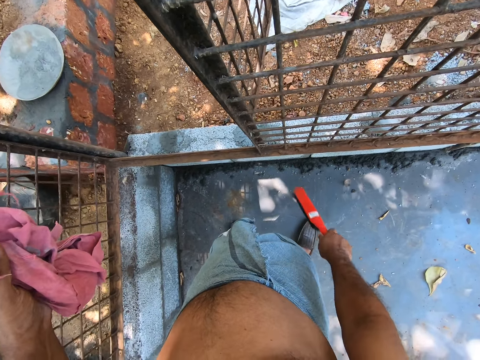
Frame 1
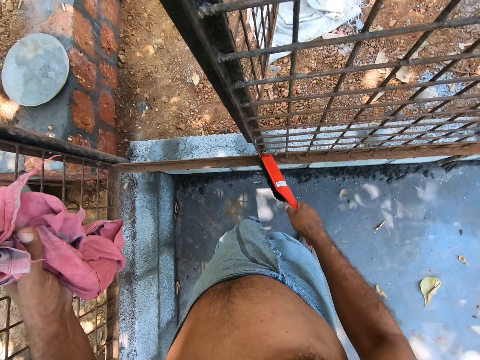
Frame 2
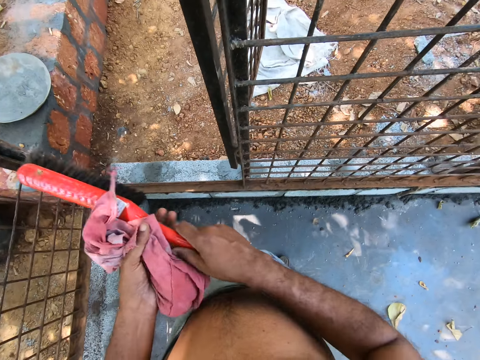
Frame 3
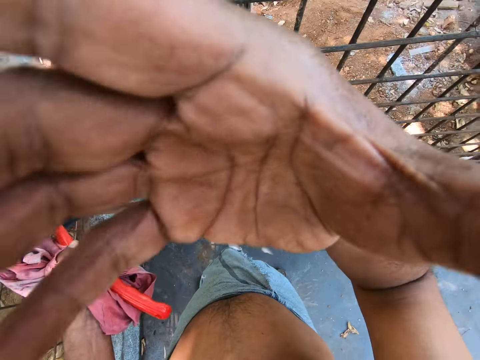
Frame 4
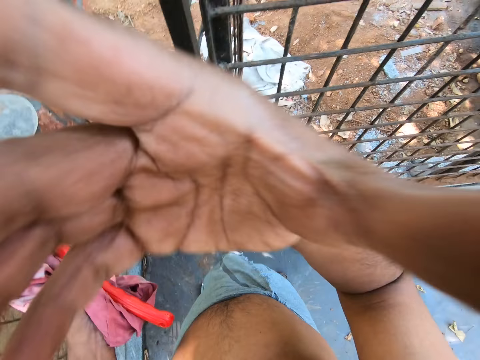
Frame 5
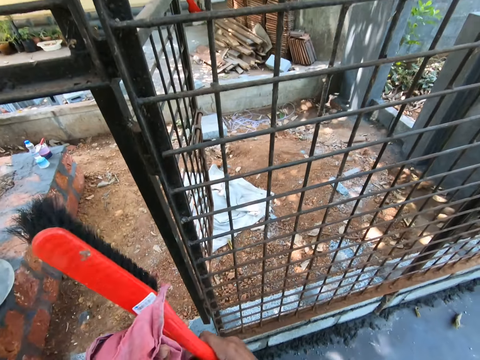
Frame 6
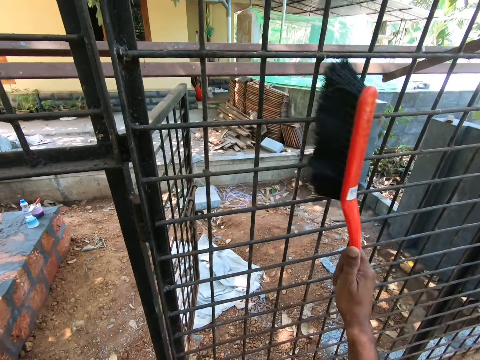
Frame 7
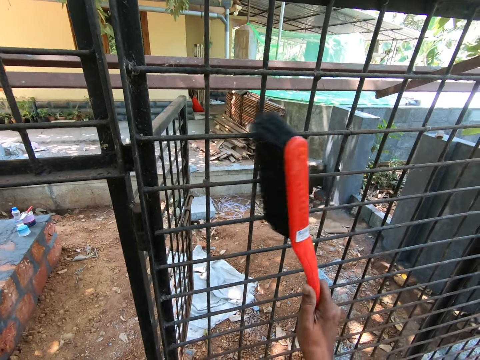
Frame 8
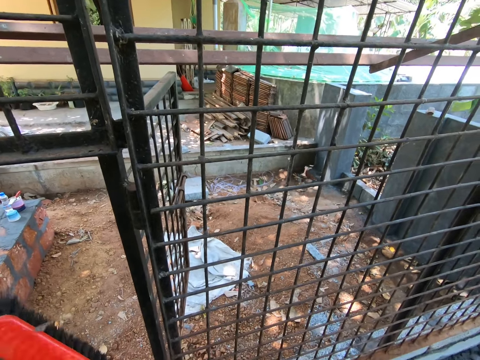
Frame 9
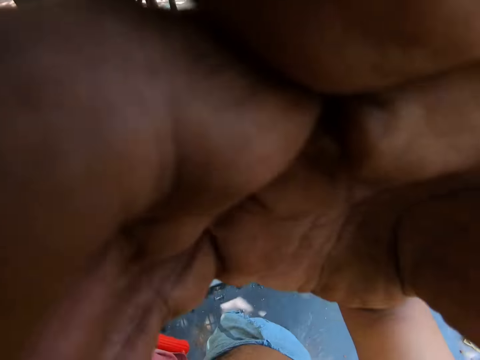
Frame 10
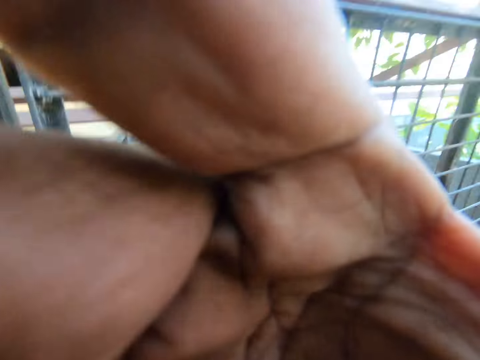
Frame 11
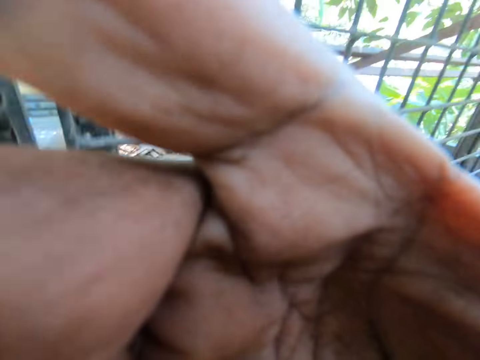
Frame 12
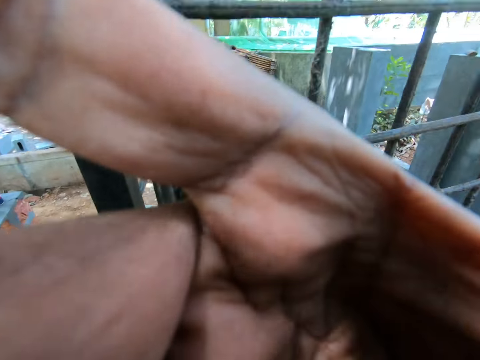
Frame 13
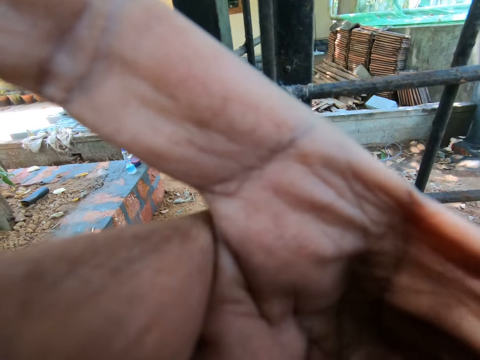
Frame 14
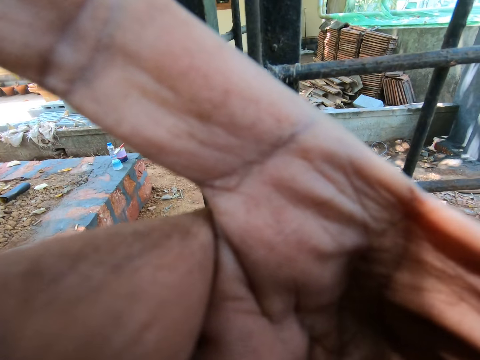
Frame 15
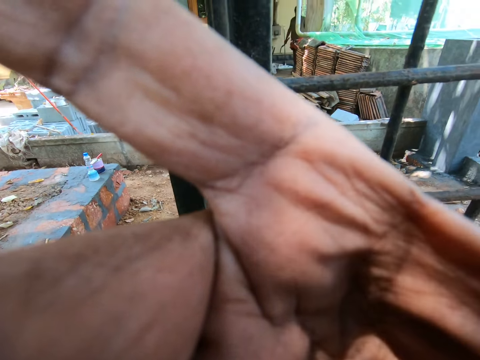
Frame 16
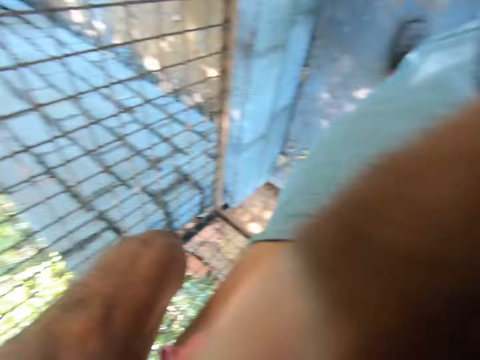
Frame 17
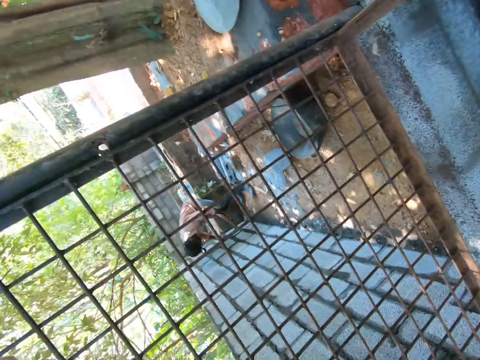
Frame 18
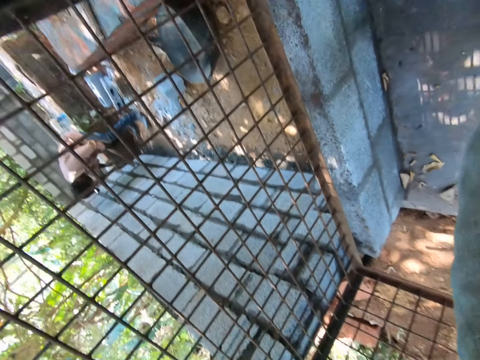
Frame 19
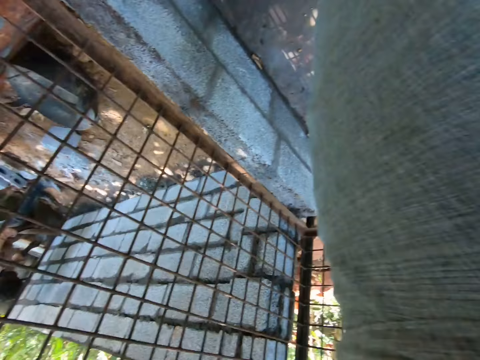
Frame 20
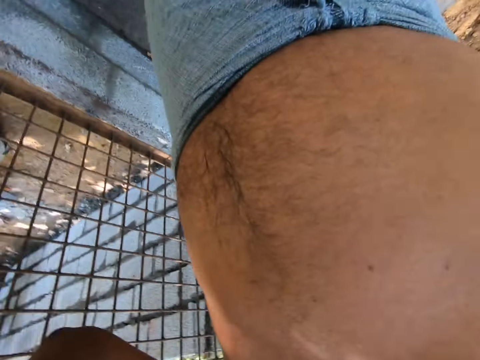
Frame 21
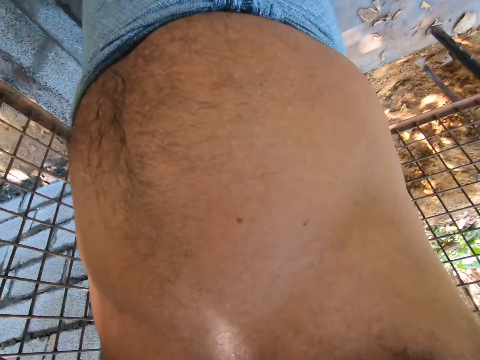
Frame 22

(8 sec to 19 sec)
The camera wearer touches something. They adjust the camera. They wipe the gate with the brush. They adjust the camera and touch something.

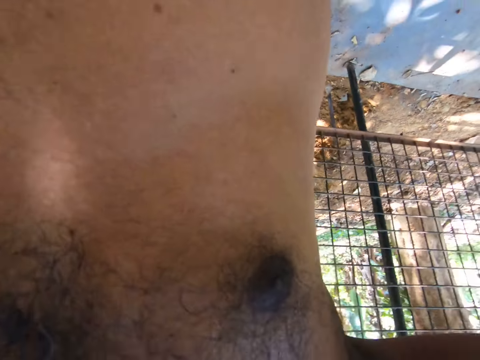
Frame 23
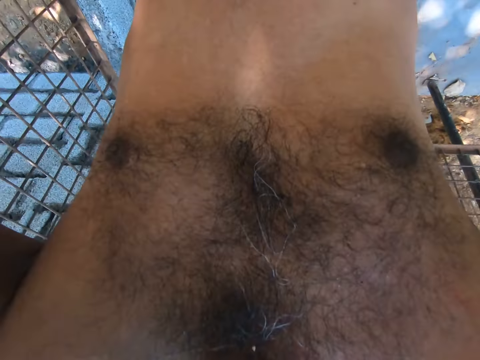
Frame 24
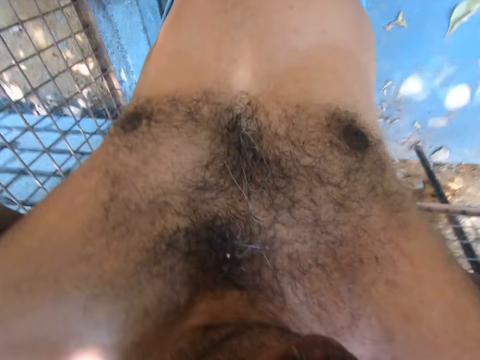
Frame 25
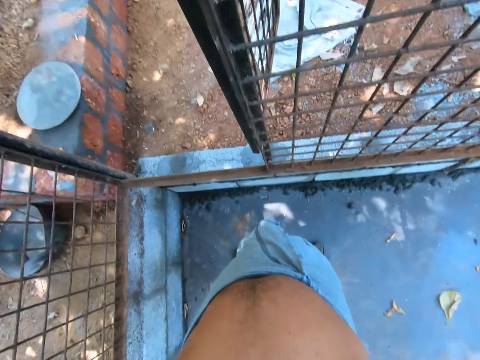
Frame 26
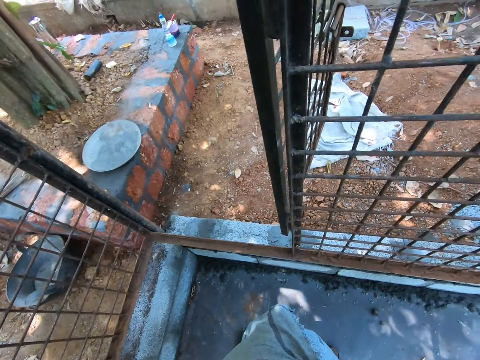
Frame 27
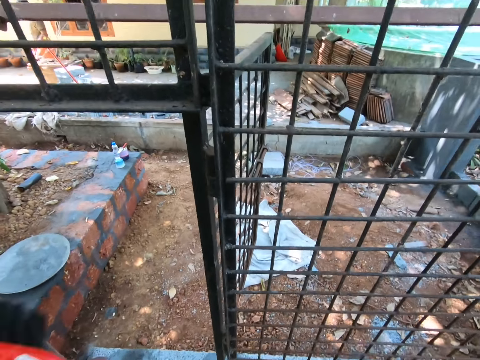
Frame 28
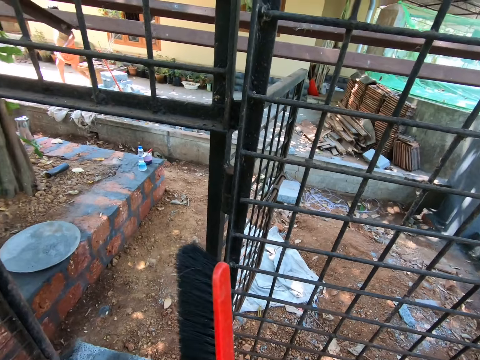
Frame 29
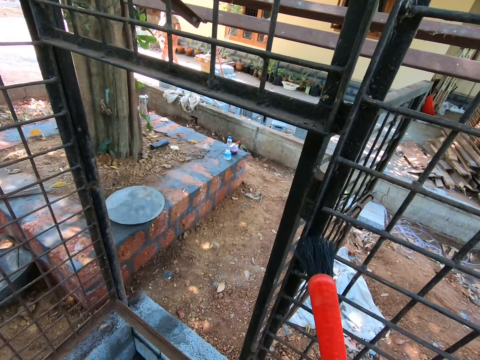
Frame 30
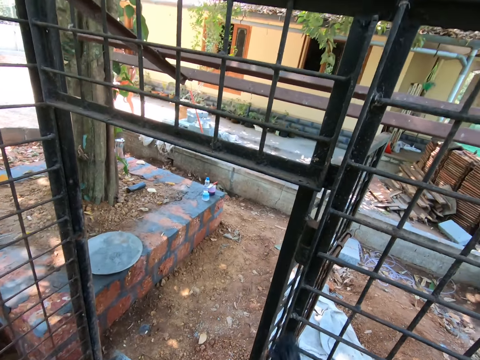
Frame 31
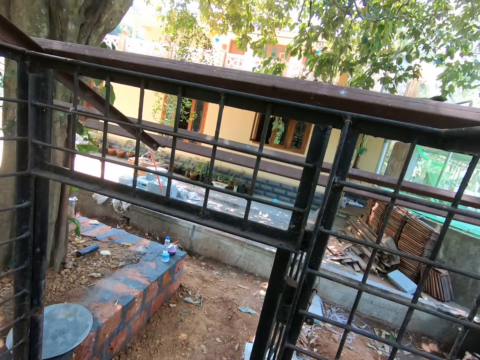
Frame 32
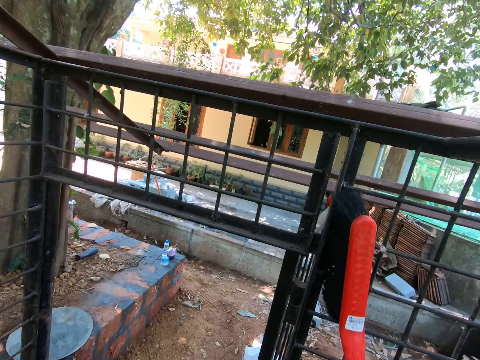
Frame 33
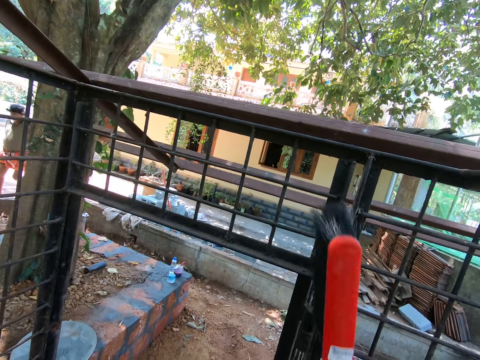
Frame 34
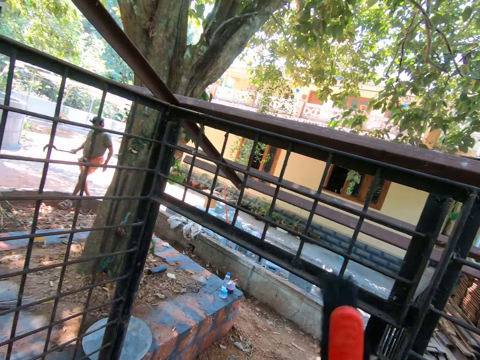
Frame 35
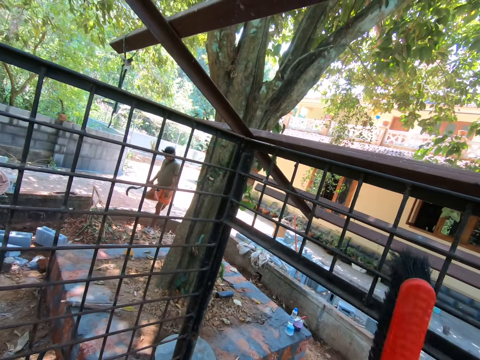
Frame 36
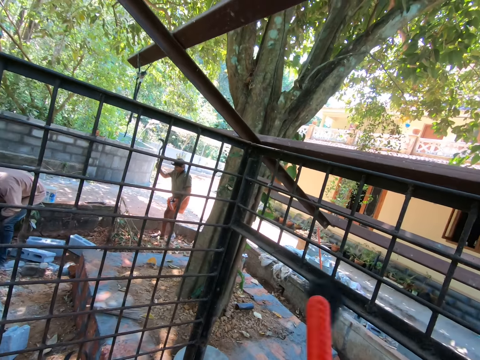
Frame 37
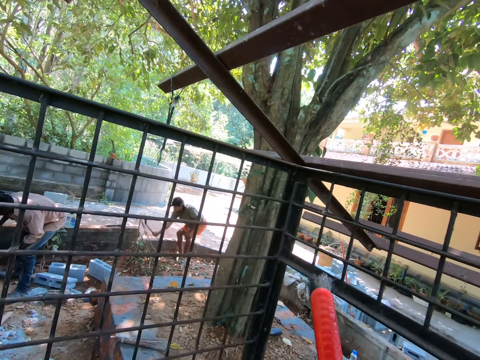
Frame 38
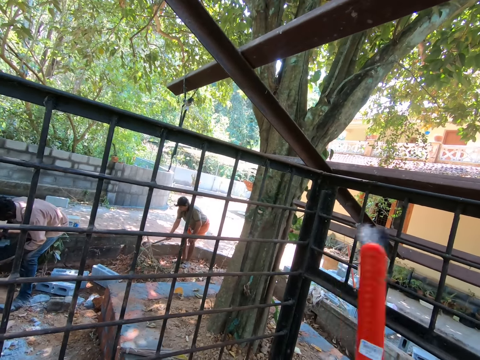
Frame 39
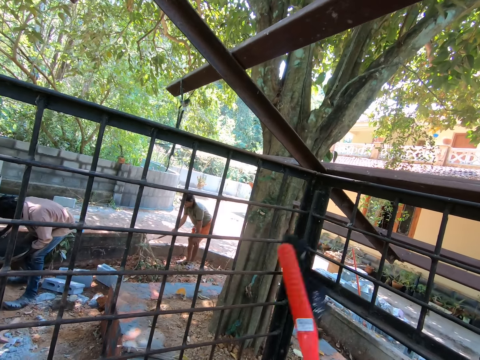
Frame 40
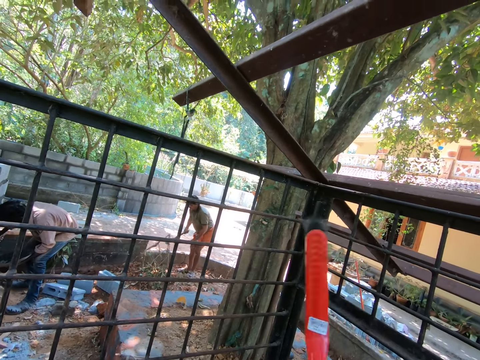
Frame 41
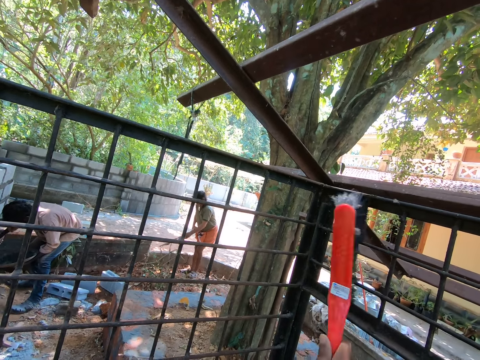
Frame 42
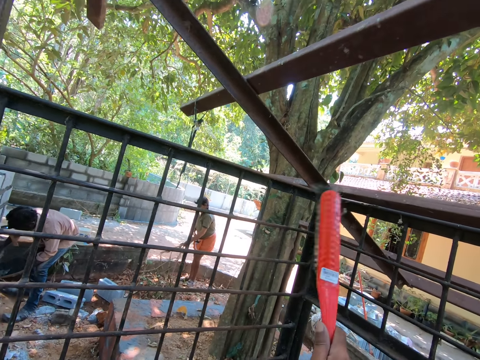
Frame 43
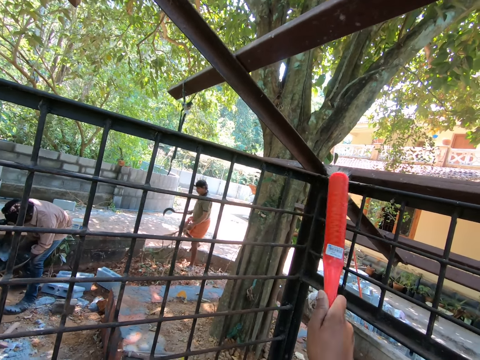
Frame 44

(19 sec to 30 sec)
The camera wearer wipes the gate with the brush.

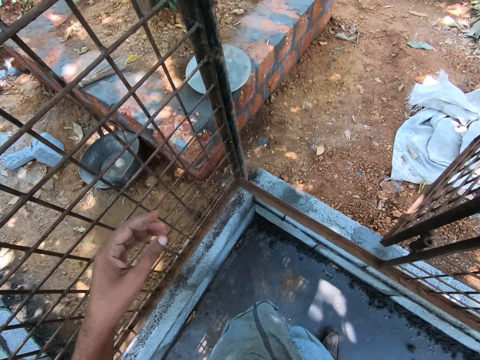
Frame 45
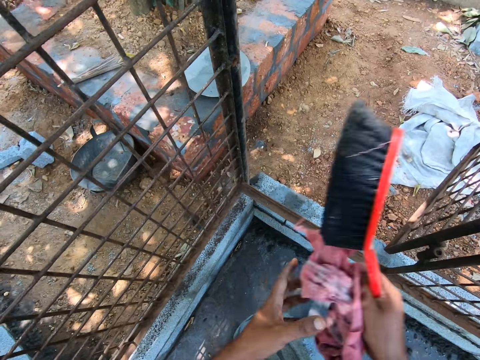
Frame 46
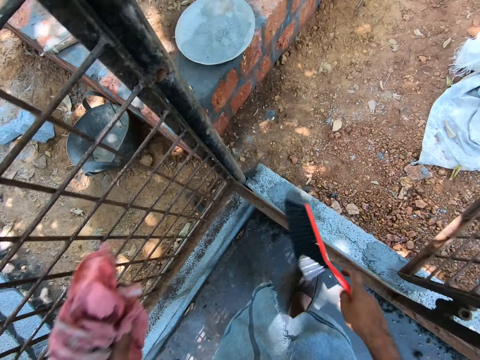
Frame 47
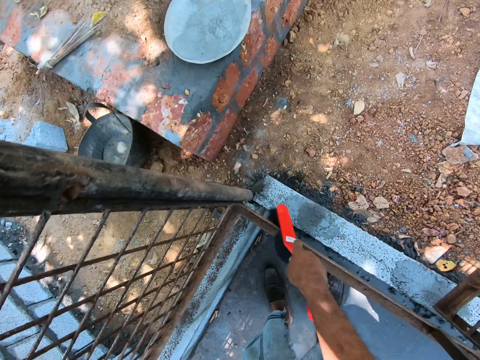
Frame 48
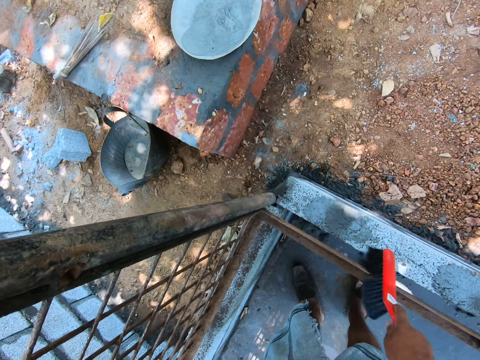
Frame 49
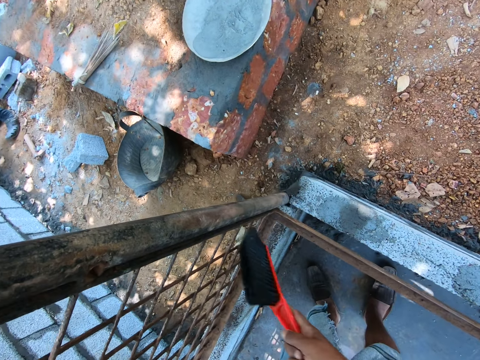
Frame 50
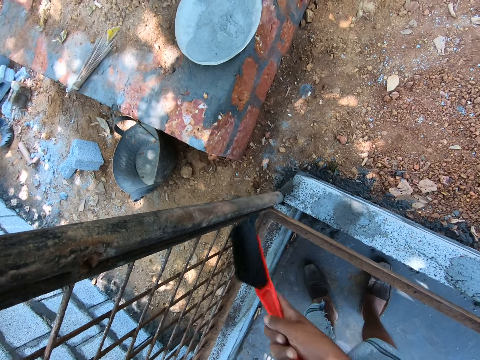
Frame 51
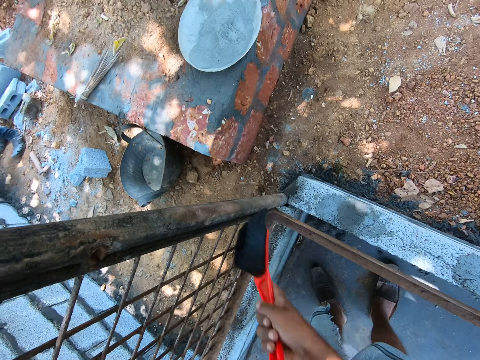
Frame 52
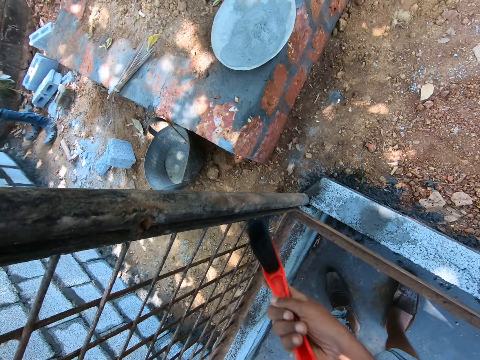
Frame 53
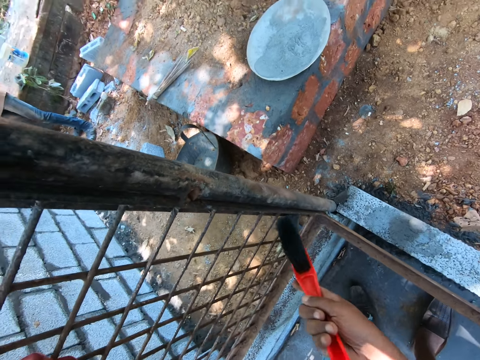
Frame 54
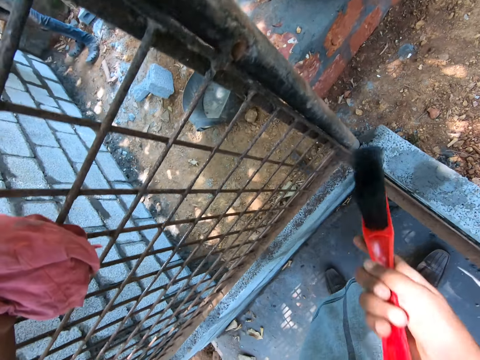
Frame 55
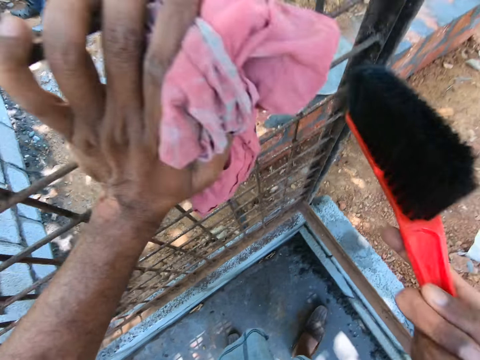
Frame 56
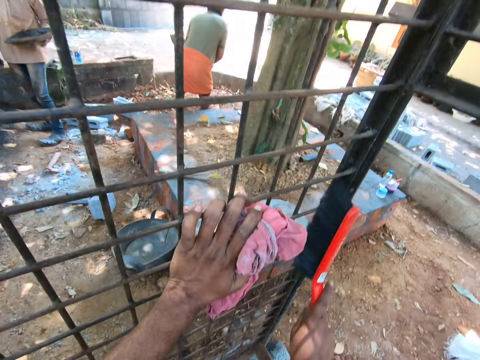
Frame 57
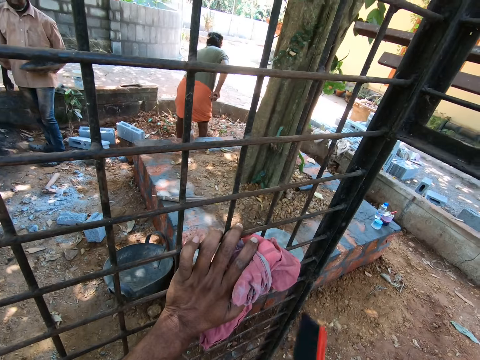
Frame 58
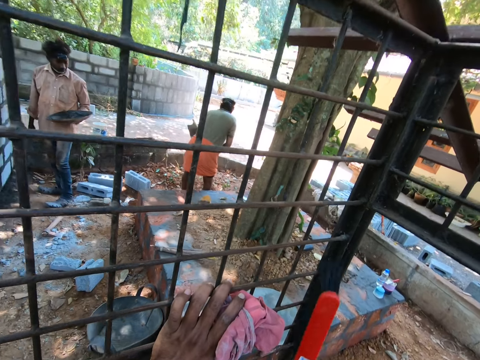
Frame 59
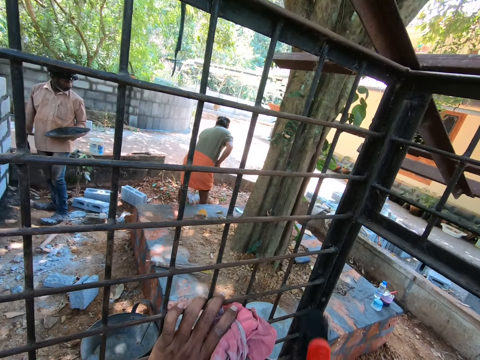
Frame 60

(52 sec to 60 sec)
The camera wearer brushes an angle line bar. They brush the wire mesh.
